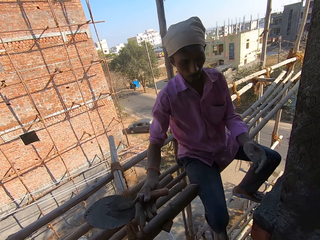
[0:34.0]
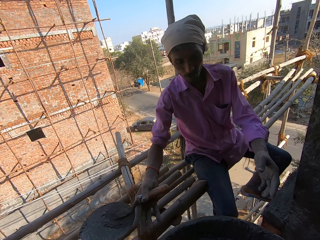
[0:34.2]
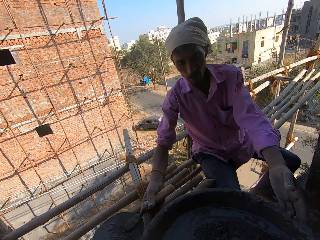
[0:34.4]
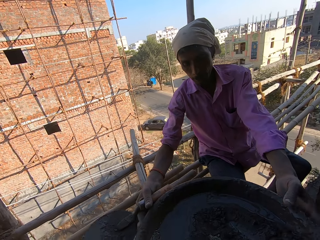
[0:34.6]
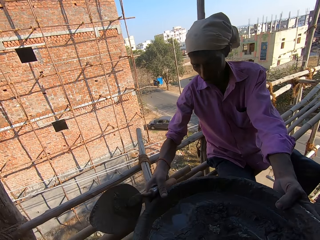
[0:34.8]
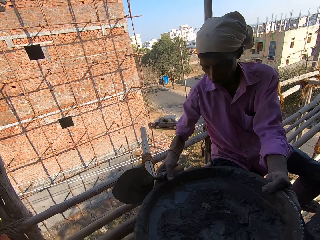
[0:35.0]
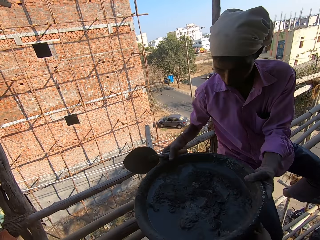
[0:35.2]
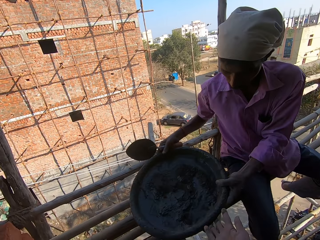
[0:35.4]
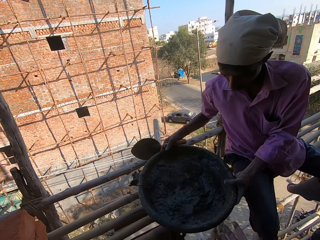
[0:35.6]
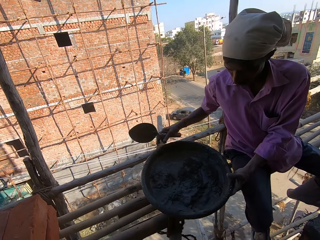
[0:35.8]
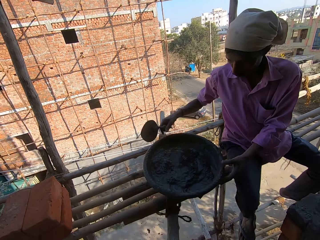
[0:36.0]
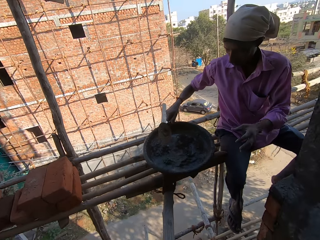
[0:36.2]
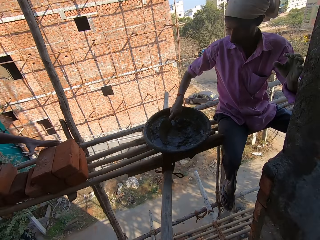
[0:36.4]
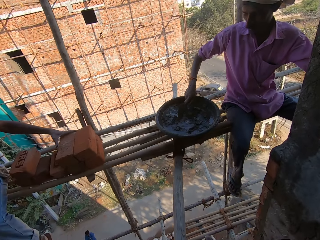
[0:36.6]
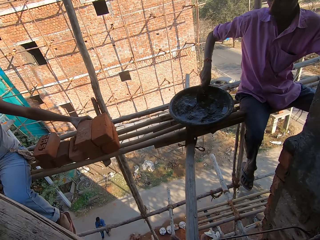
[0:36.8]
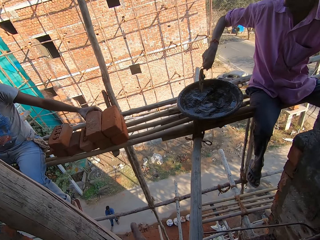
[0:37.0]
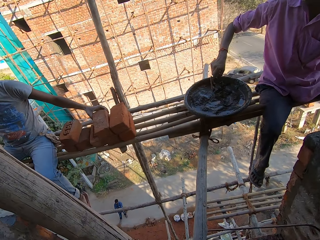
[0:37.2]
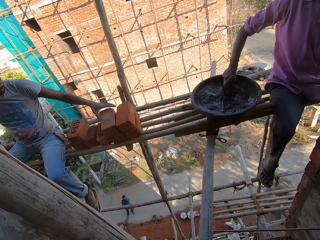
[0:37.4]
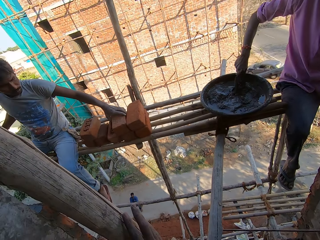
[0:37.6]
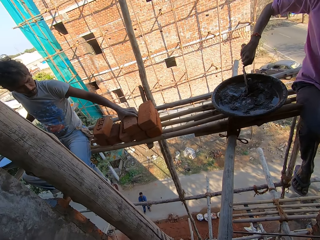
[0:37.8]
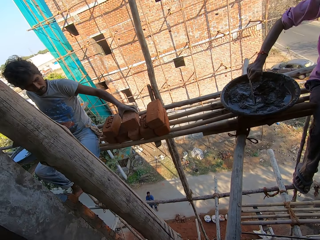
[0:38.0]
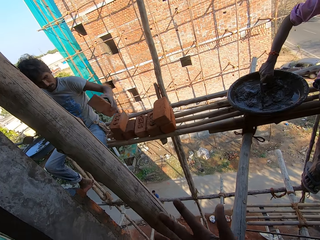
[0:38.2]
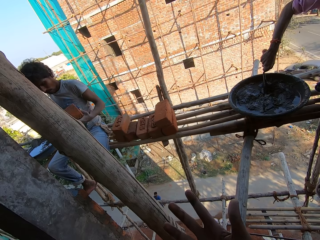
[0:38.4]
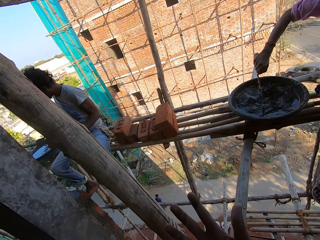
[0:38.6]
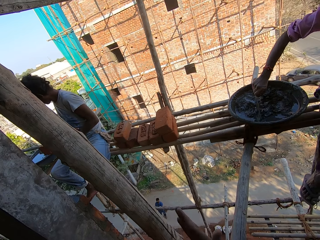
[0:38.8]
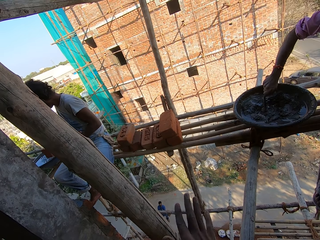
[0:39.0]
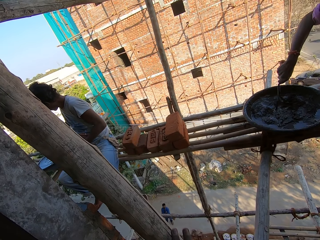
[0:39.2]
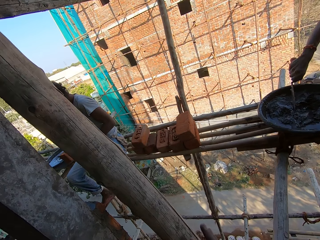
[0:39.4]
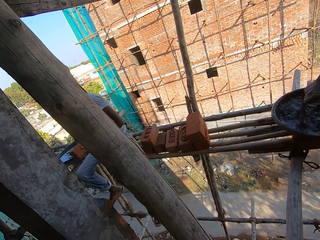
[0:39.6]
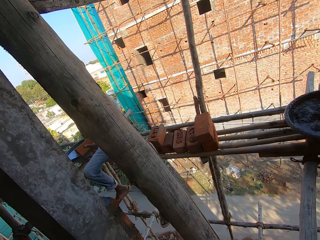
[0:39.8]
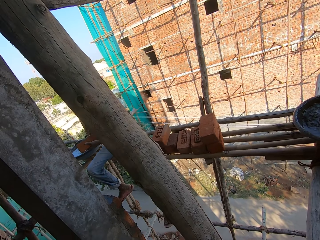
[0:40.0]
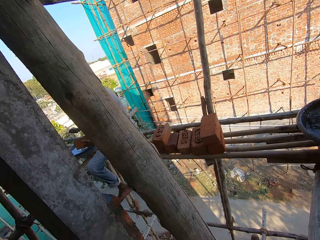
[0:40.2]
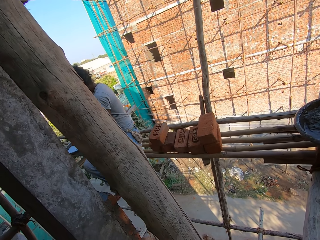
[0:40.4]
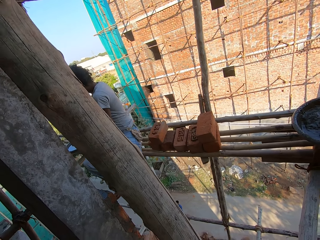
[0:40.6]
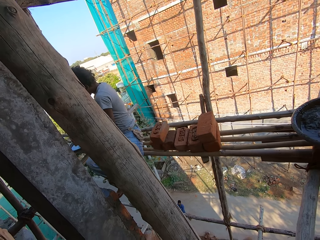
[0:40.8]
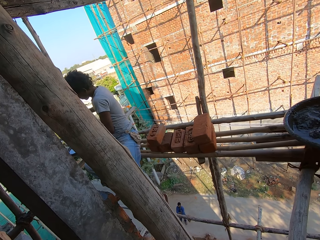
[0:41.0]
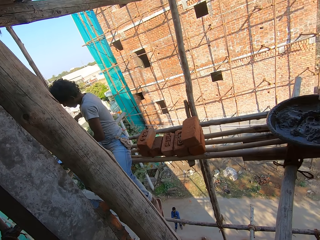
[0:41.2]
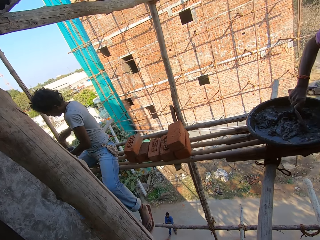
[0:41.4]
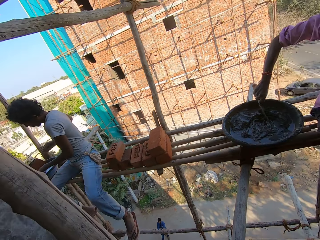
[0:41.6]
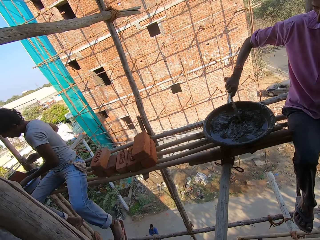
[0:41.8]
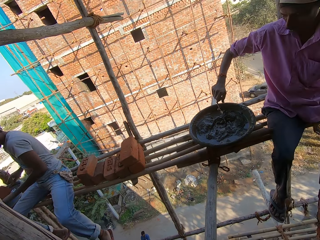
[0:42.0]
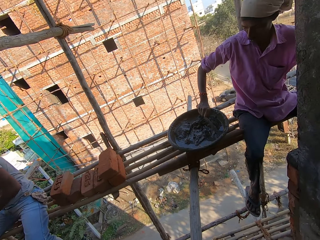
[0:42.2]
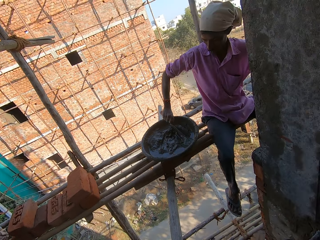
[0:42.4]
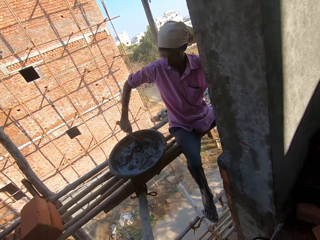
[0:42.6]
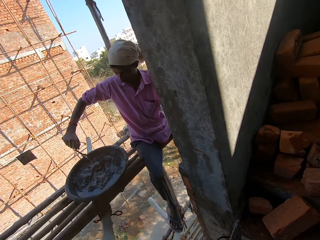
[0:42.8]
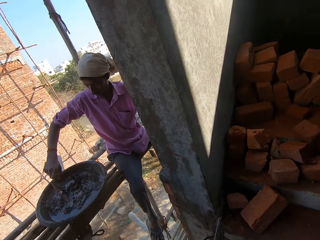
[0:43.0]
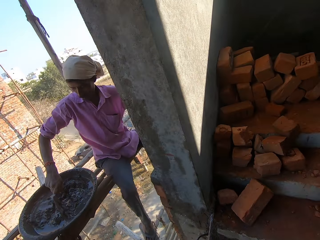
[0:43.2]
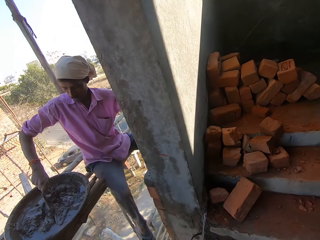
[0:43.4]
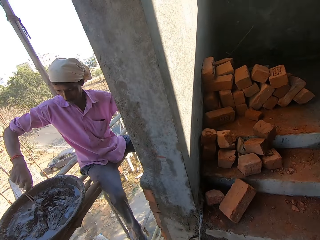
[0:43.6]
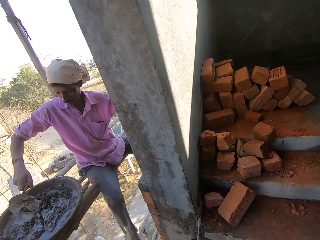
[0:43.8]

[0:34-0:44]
The camera wearer passes the basin or cement tray with cement to the man. The man puts down the tray. He mixes the tray. Another man picks a brick. The camera wearer looks around.

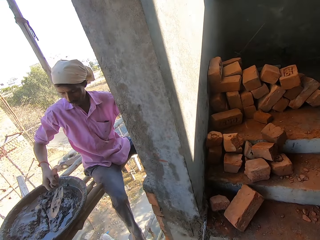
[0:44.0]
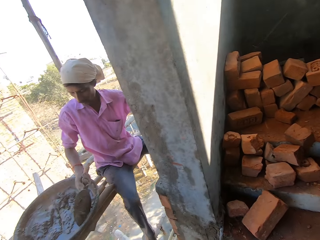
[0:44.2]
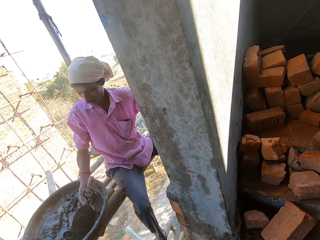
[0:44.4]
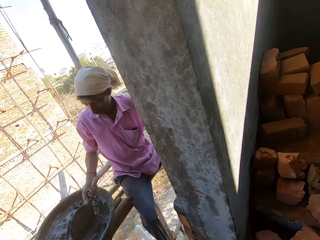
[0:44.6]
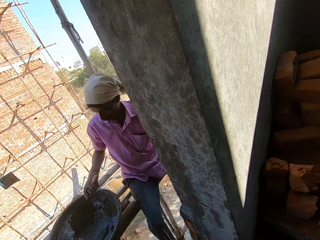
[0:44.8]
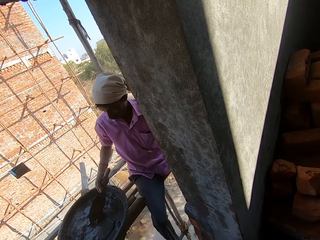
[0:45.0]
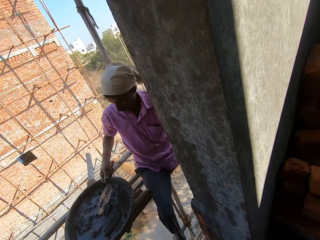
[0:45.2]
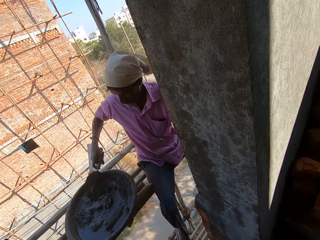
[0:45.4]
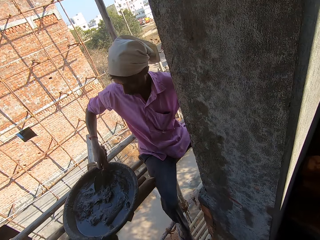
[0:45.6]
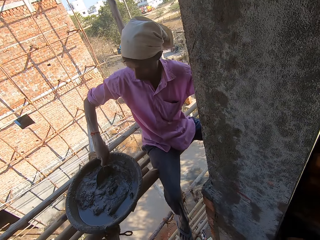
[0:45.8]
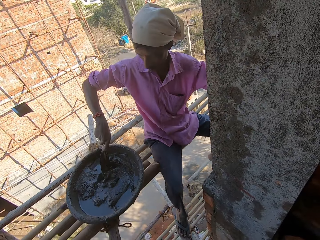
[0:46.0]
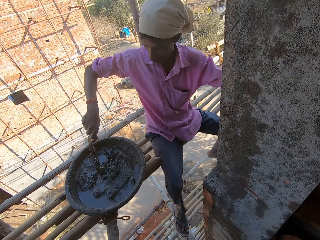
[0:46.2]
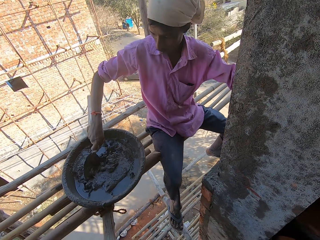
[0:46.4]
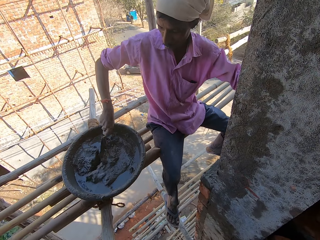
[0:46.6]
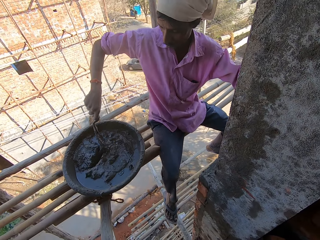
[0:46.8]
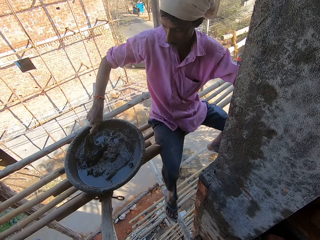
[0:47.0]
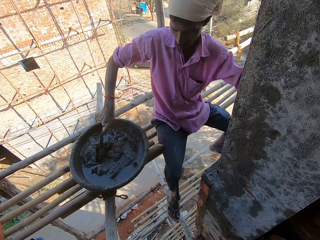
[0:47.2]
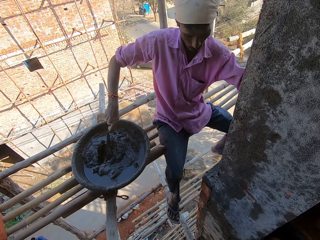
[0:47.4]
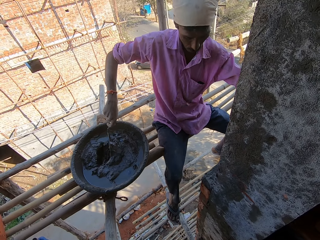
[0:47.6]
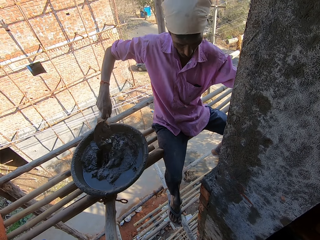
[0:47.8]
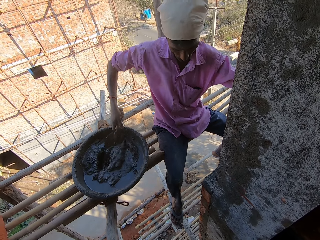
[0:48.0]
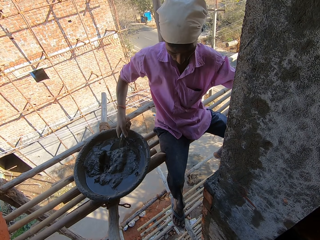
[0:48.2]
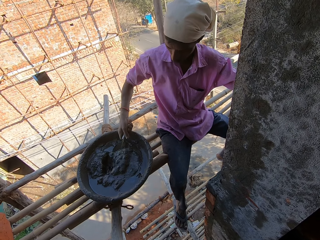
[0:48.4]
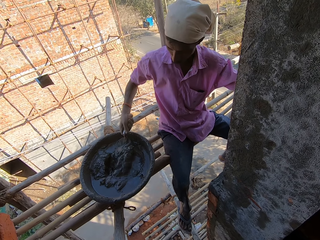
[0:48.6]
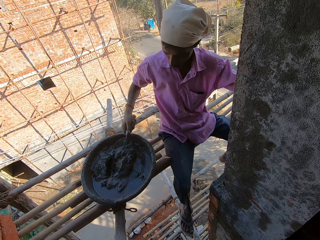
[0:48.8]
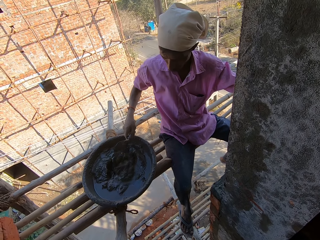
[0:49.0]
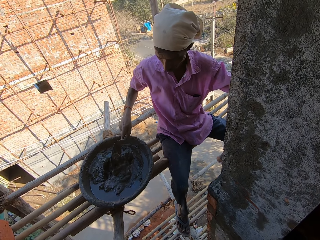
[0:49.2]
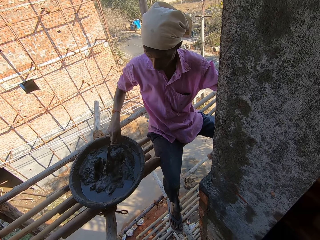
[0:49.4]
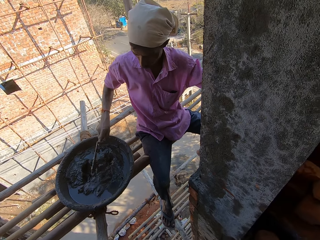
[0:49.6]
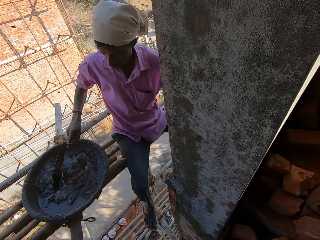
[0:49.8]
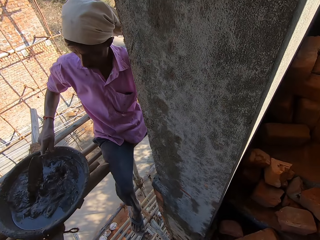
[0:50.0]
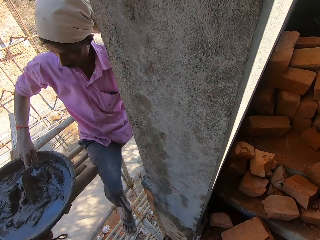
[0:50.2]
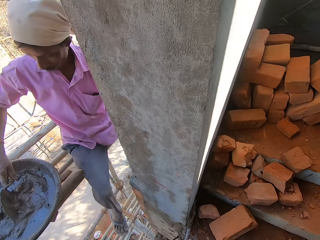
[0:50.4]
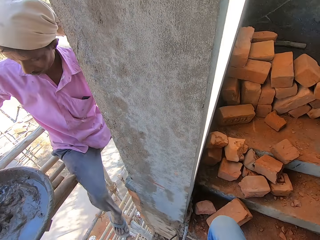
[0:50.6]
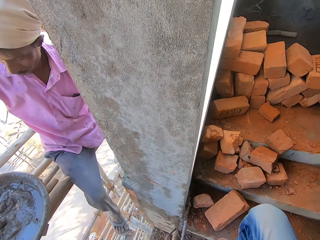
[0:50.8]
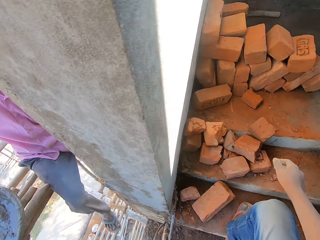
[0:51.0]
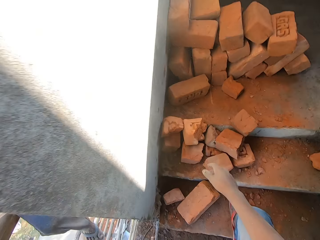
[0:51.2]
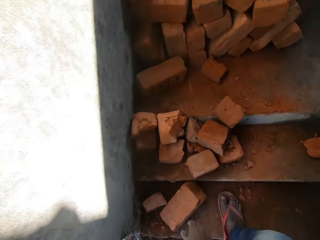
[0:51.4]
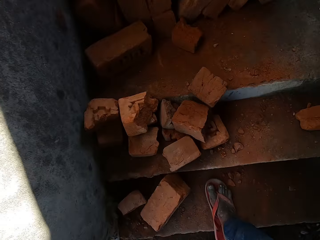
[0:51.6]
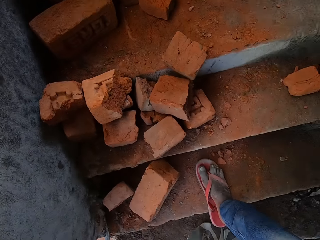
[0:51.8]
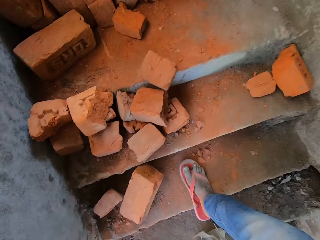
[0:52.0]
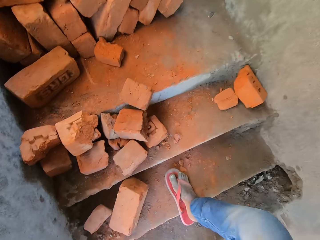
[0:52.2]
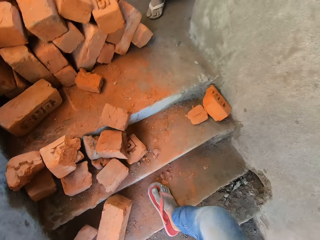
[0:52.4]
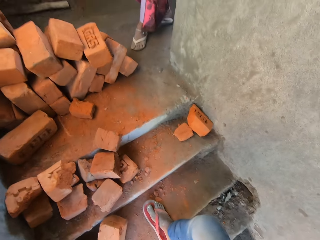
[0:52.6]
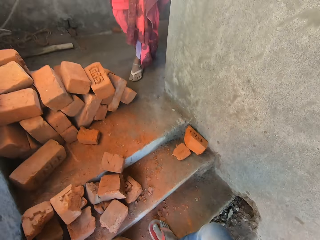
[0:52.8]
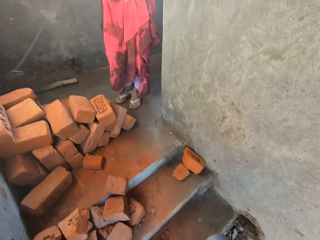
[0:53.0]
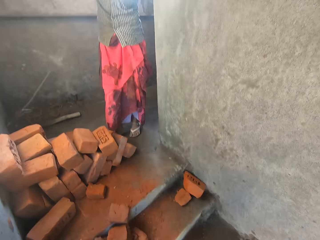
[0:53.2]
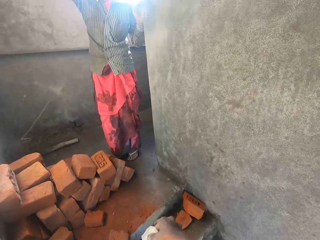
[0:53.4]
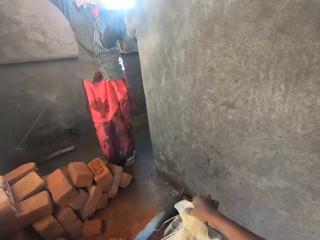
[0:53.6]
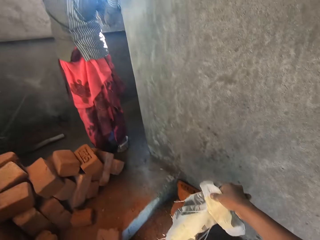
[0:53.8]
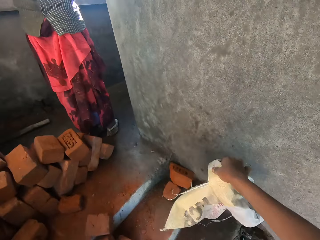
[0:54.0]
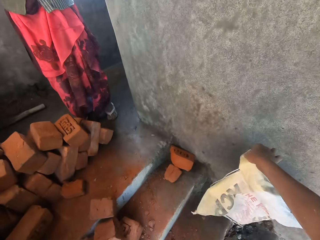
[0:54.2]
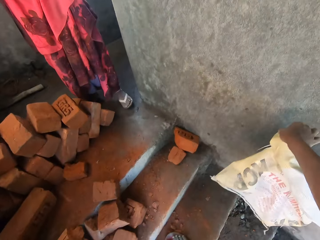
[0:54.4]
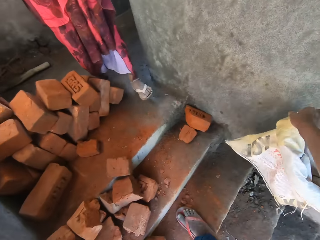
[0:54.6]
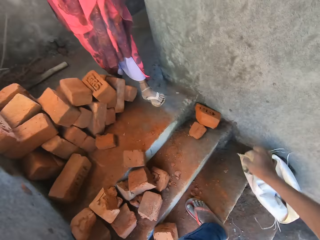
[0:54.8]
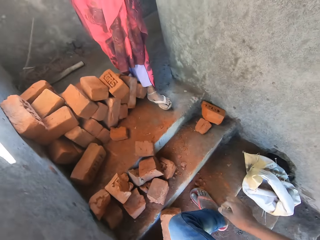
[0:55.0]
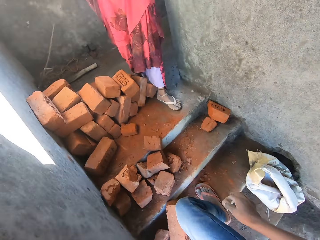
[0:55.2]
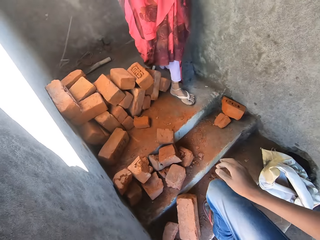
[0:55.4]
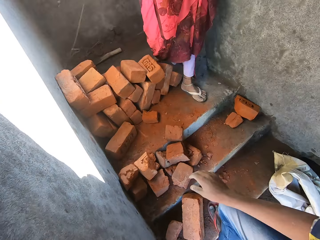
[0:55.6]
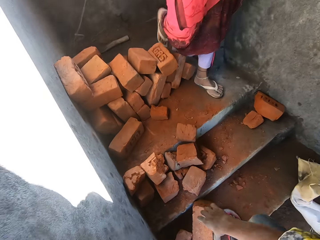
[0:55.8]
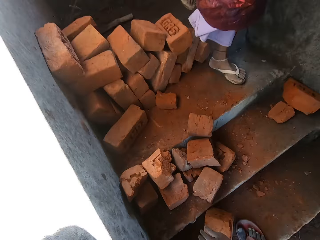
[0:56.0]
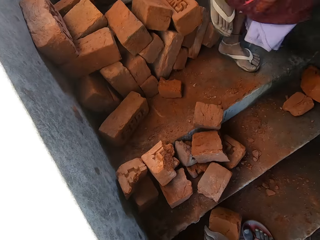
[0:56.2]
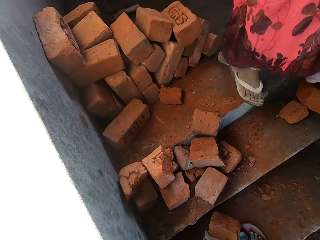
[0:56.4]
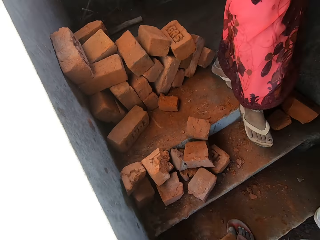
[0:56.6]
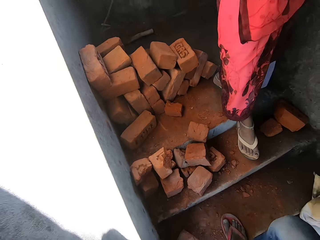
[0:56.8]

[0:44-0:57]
The camera wearer talks. They talk to the man. They look around. They drop a sack on the ground.
